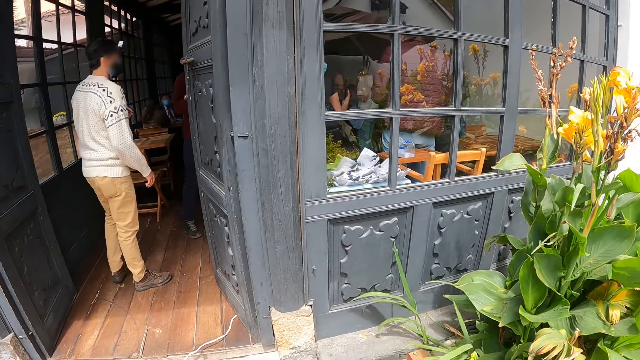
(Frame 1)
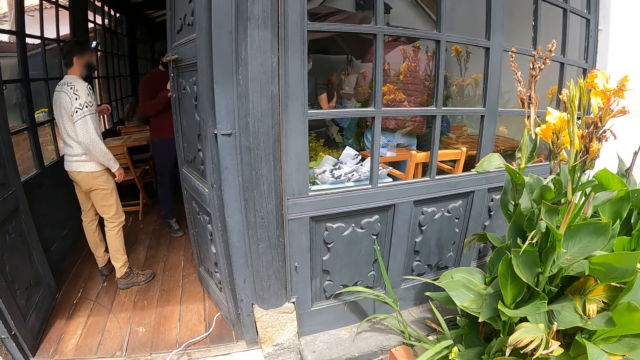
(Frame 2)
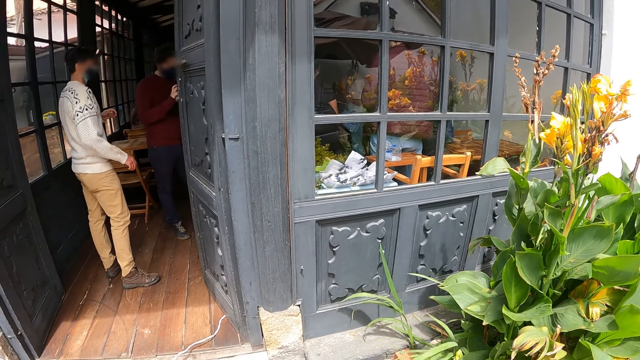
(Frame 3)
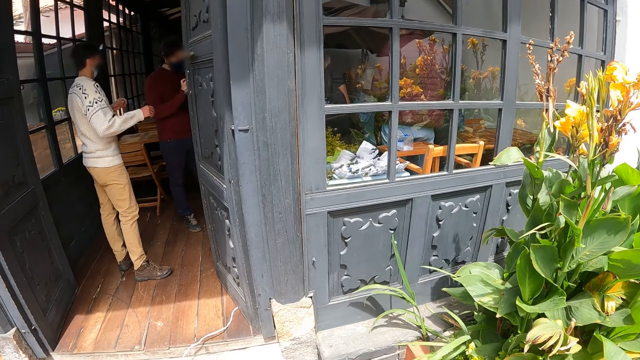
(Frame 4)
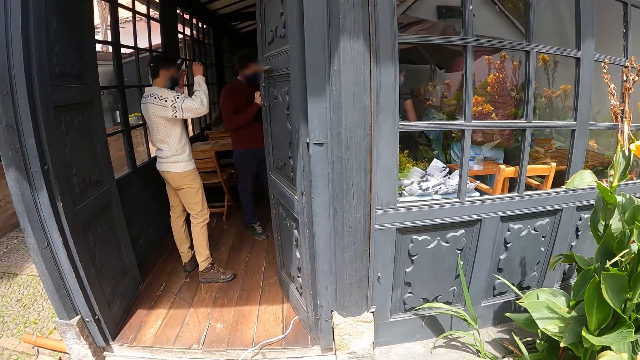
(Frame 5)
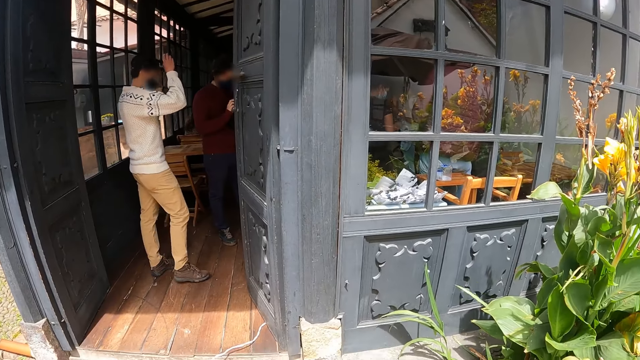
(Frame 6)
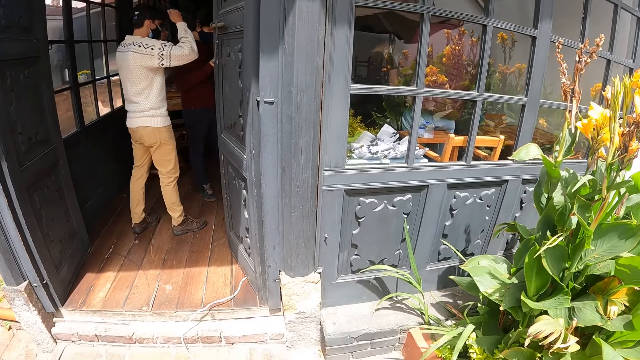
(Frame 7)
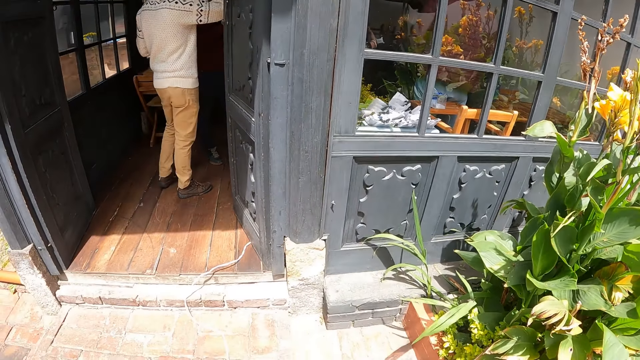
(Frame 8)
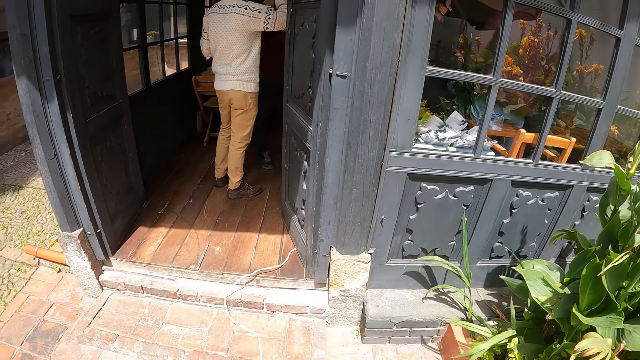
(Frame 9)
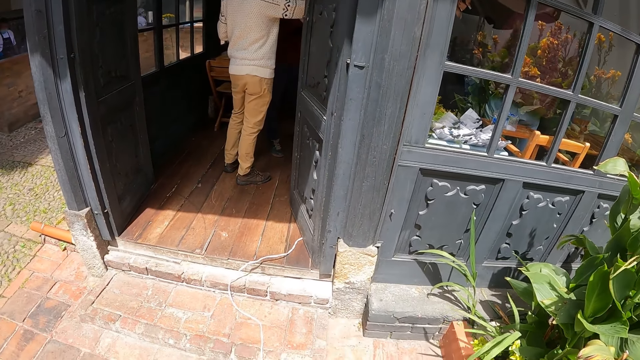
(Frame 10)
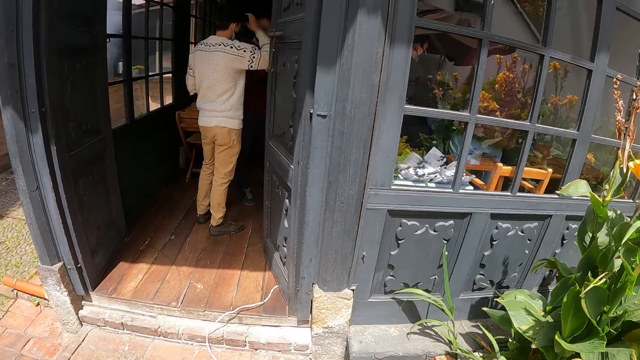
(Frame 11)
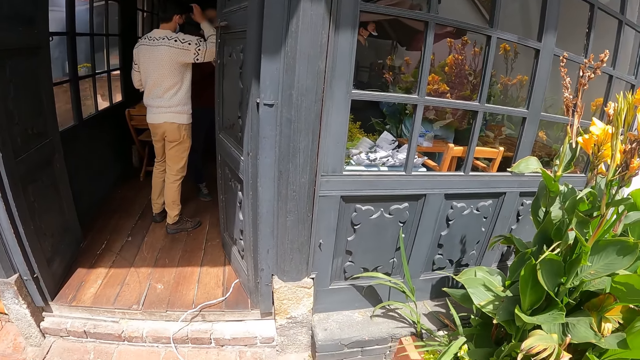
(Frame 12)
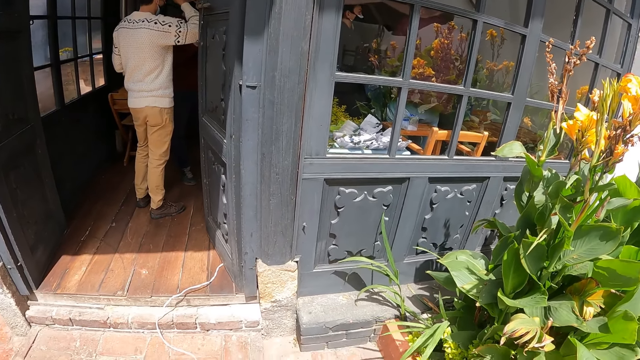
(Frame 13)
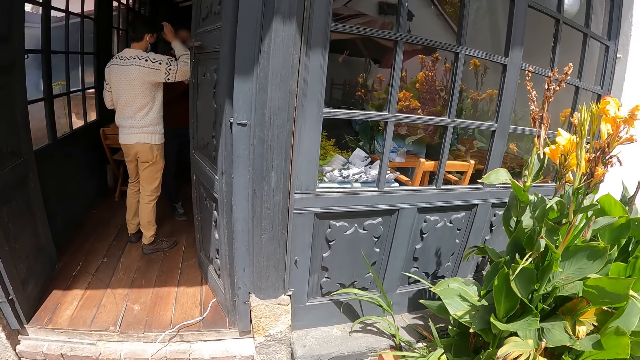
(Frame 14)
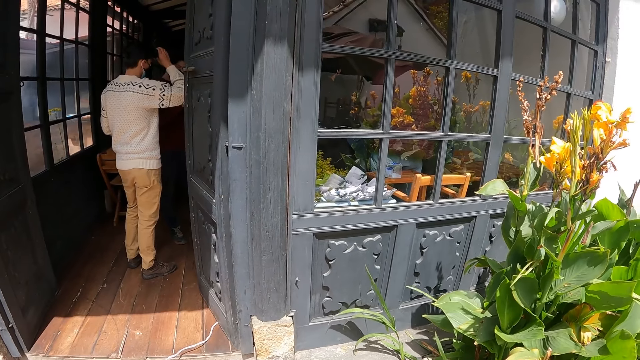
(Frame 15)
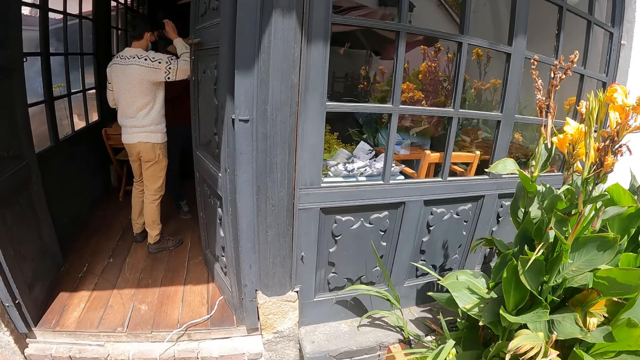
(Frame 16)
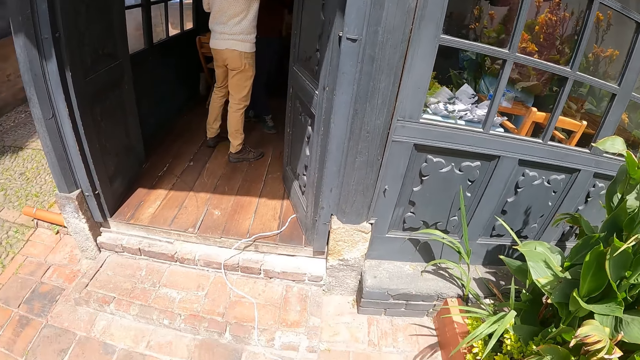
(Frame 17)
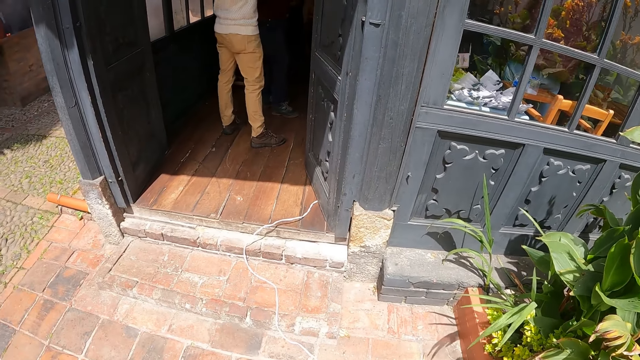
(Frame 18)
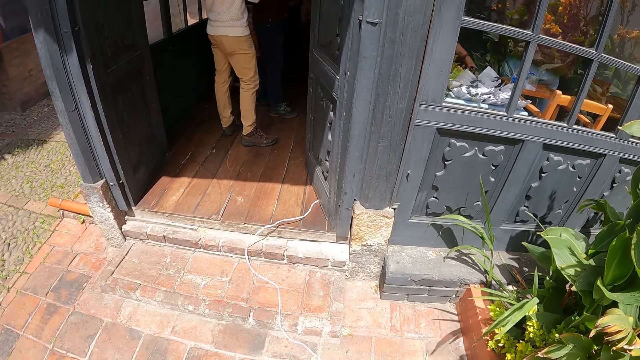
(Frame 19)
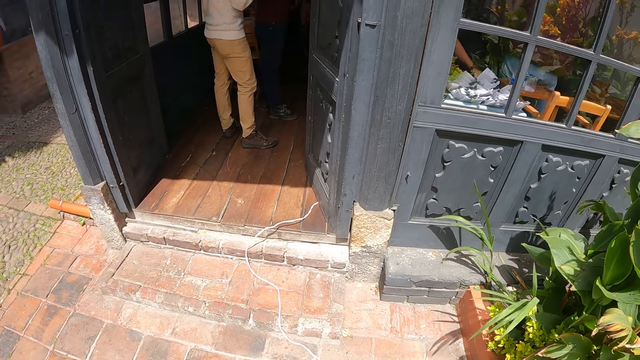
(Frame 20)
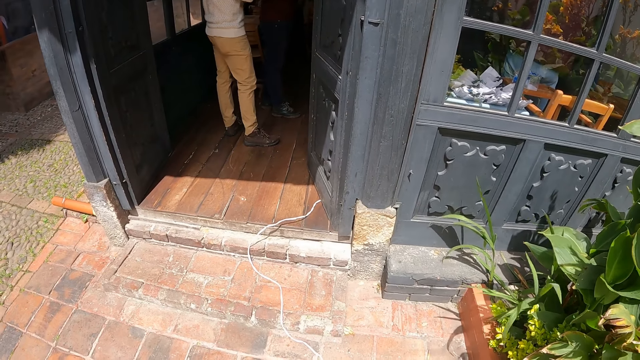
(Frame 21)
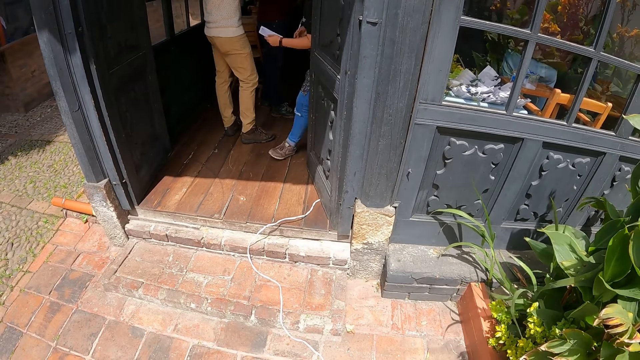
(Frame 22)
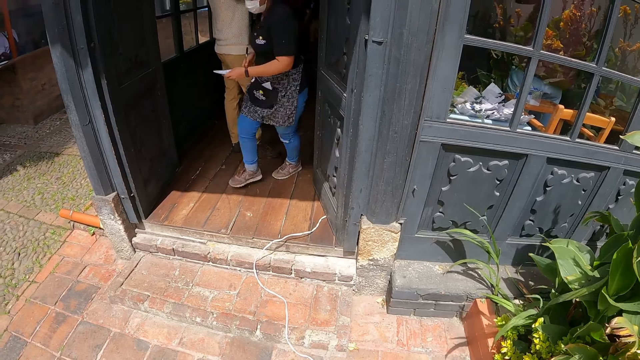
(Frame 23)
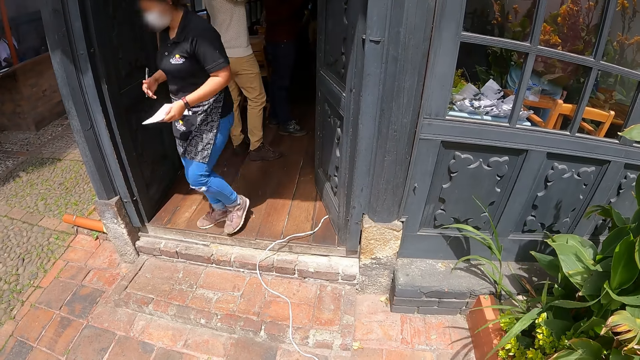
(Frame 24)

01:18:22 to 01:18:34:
A man adjusts his camera.

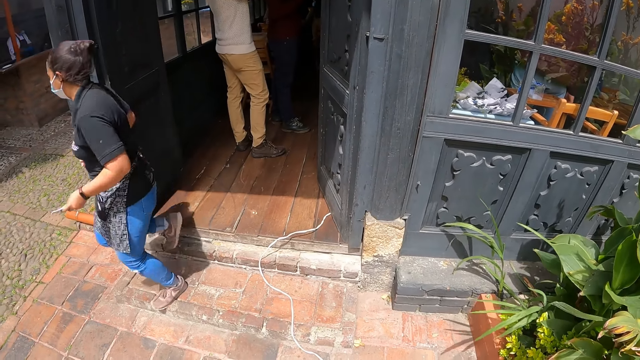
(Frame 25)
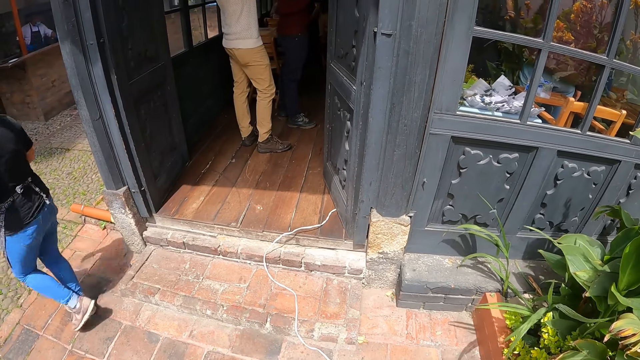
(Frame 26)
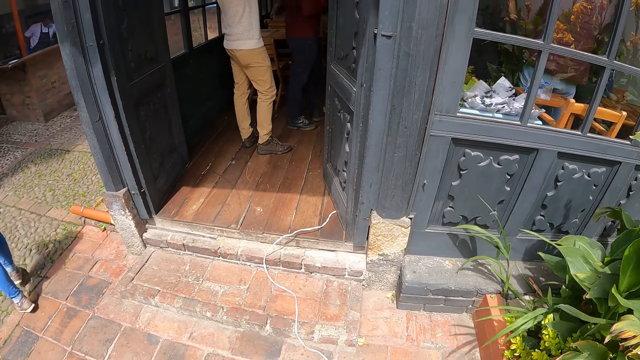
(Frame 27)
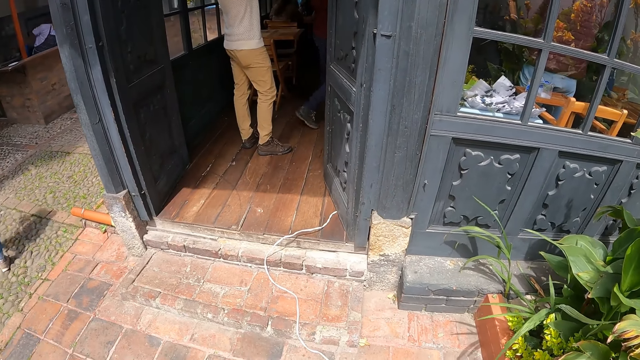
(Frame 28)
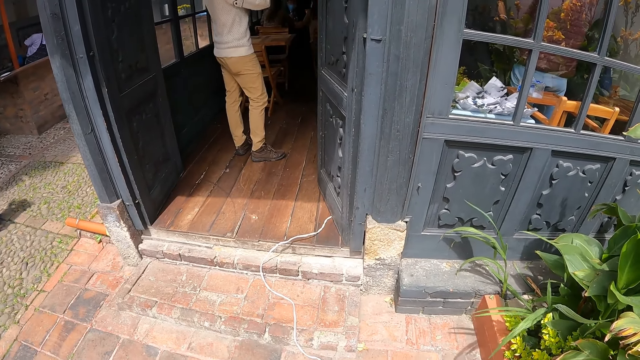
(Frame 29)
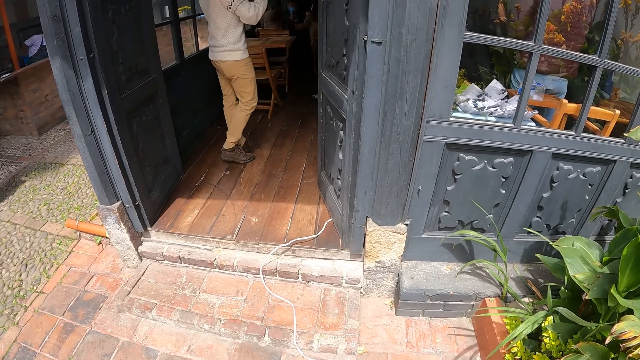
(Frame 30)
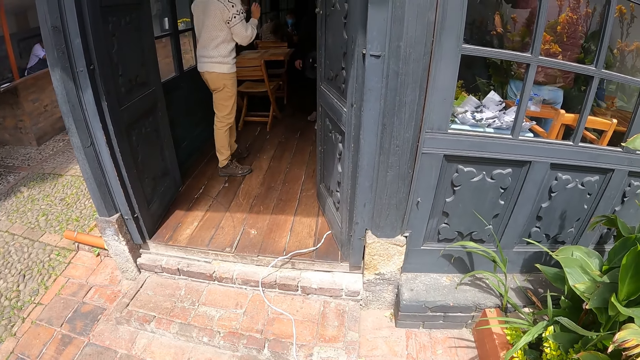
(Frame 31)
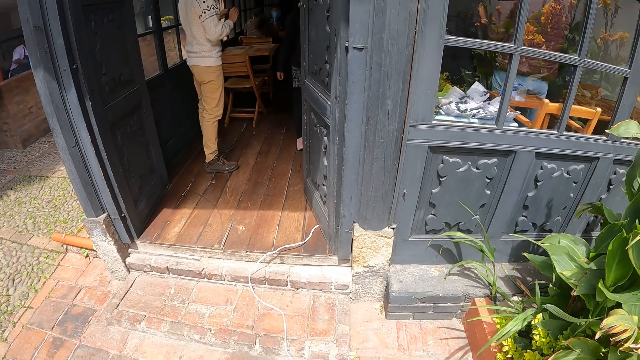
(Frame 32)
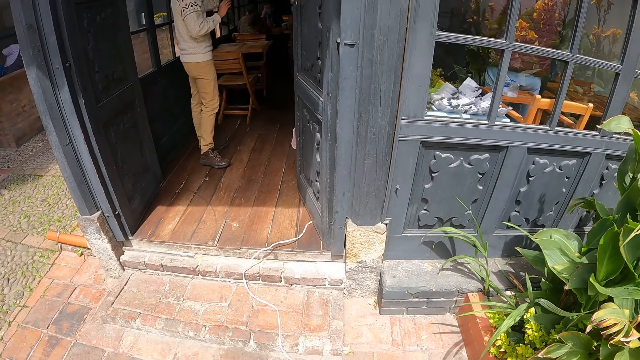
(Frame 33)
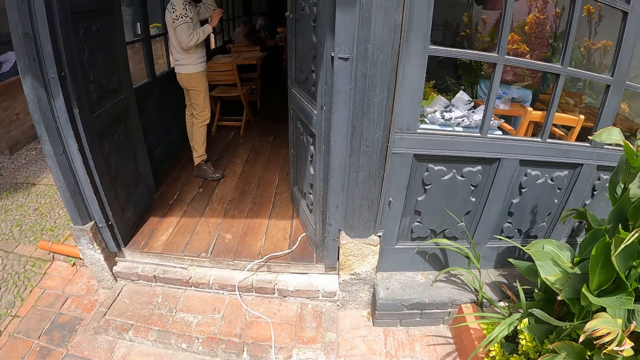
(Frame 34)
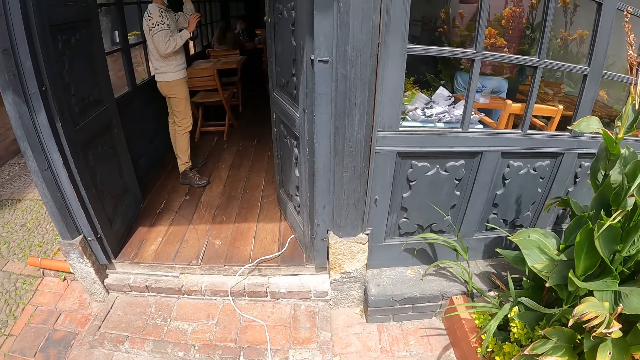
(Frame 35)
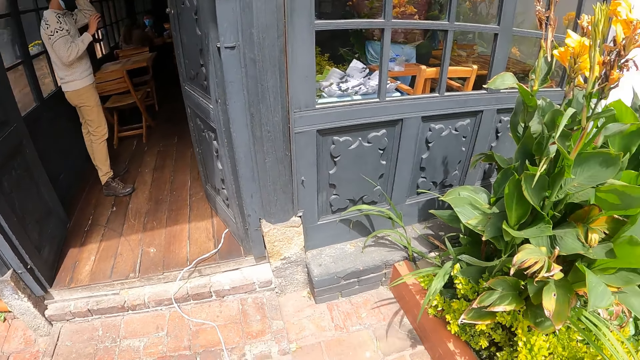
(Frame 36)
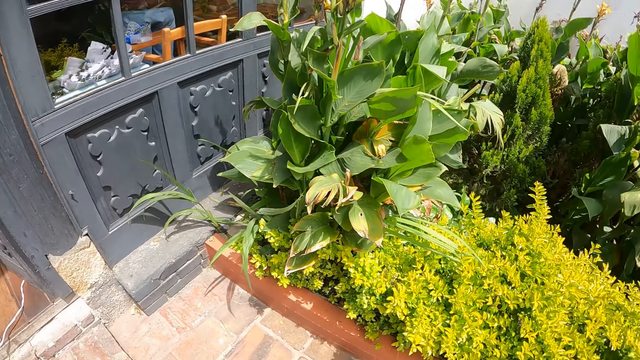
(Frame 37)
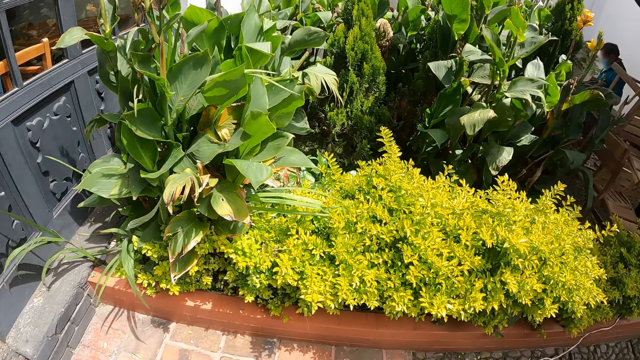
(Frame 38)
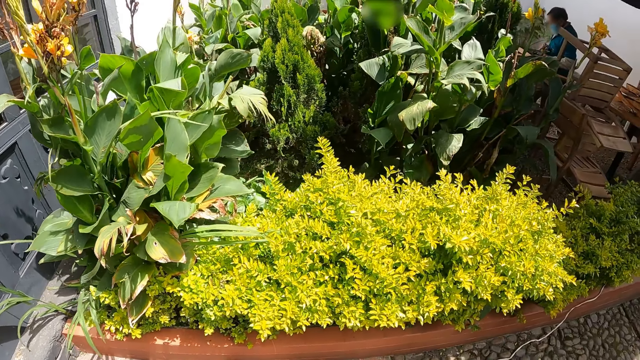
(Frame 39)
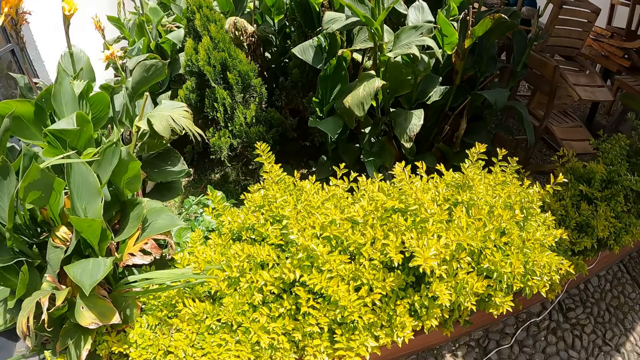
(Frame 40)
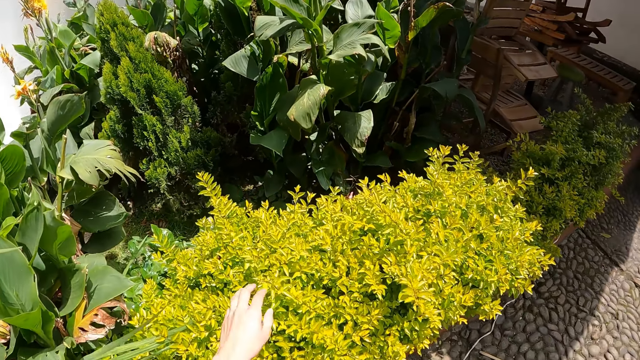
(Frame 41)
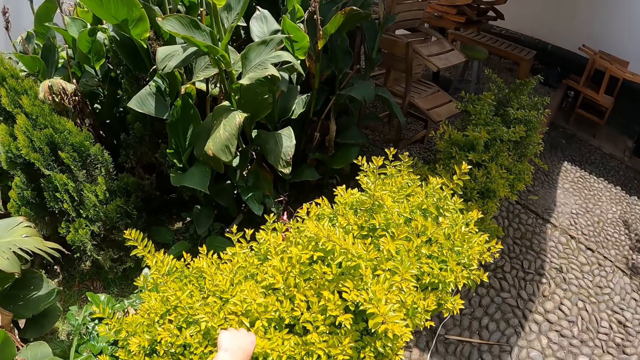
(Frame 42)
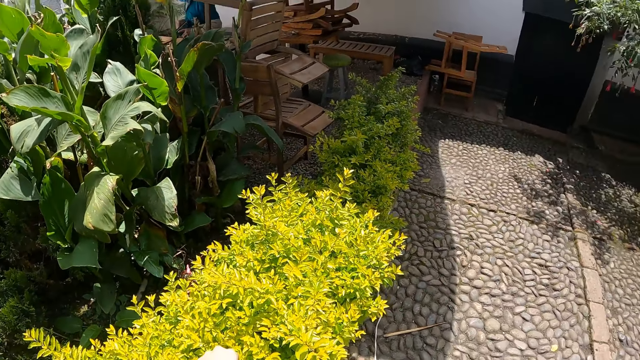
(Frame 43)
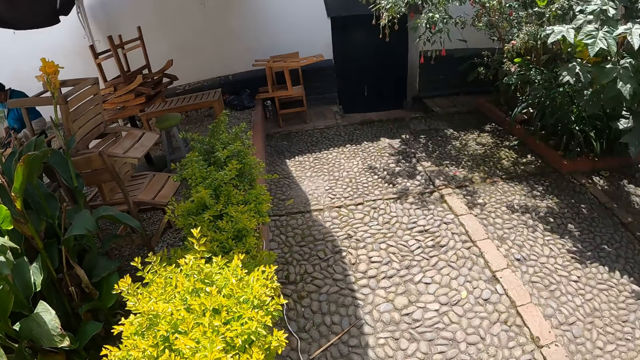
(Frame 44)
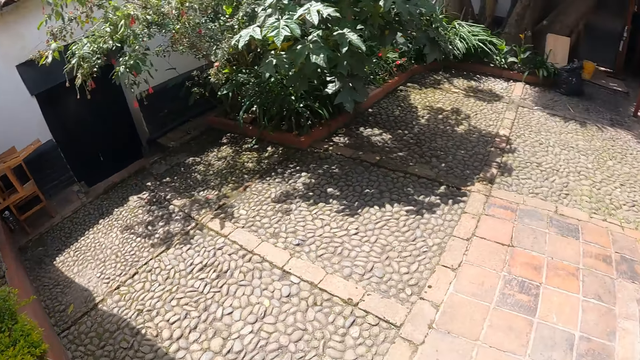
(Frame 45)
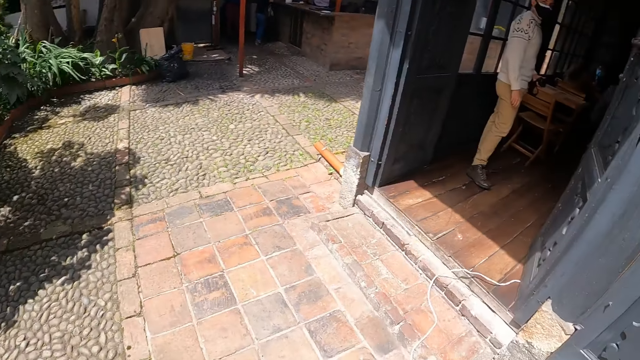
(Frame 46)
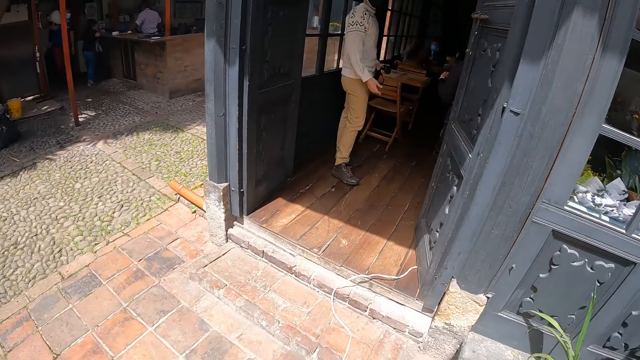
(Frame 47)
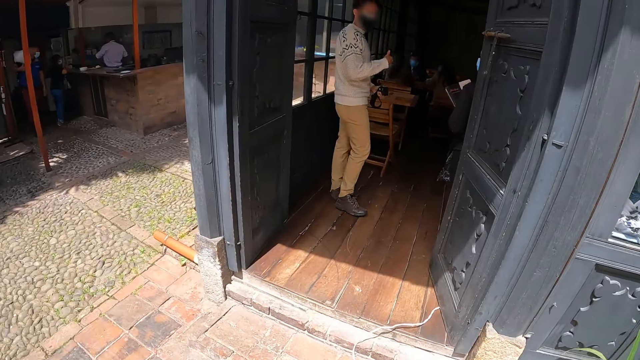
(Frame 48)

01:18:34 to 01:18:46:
The camera wearer looks around. They touch the plants. They place the left hand on the flower bed. They look around.
